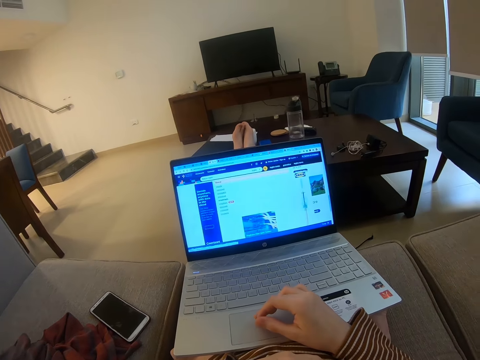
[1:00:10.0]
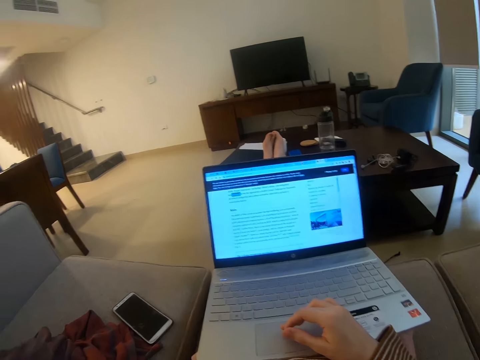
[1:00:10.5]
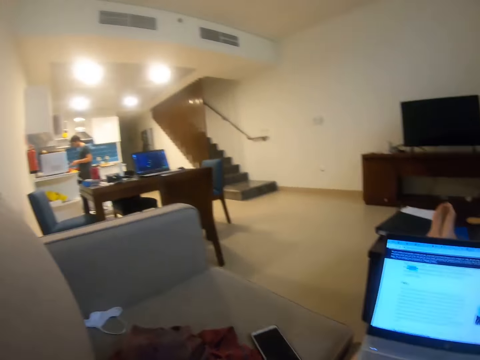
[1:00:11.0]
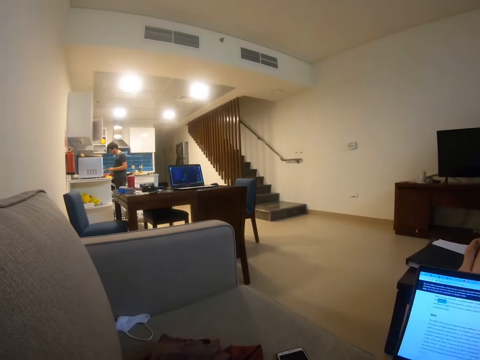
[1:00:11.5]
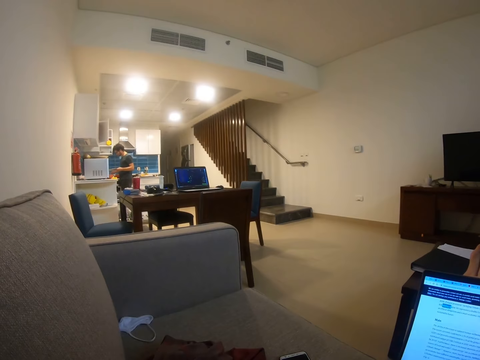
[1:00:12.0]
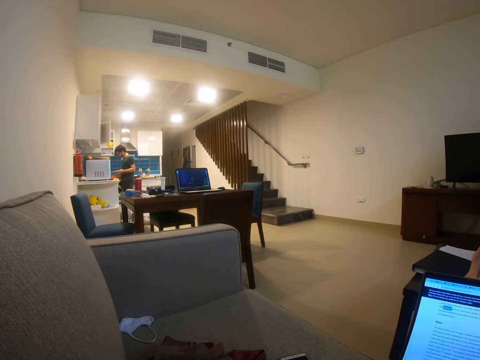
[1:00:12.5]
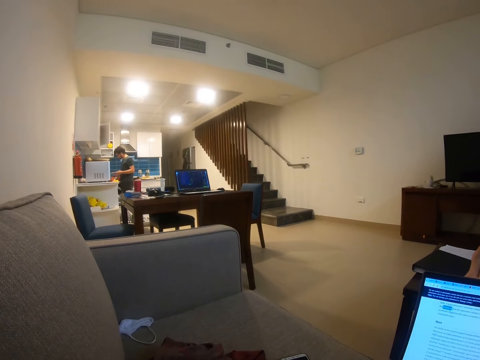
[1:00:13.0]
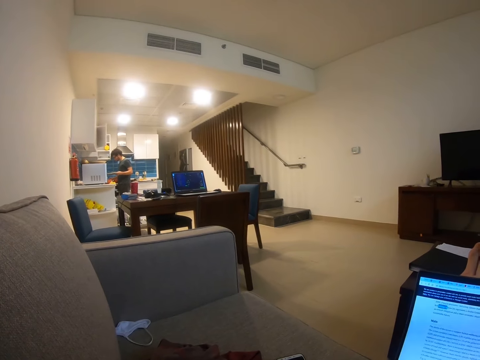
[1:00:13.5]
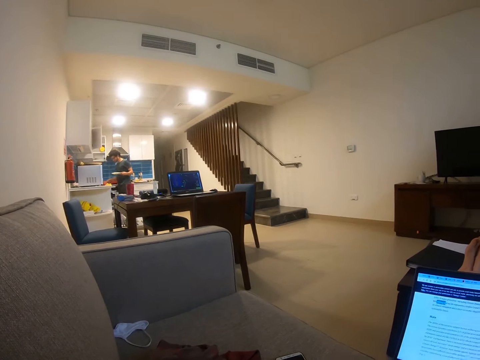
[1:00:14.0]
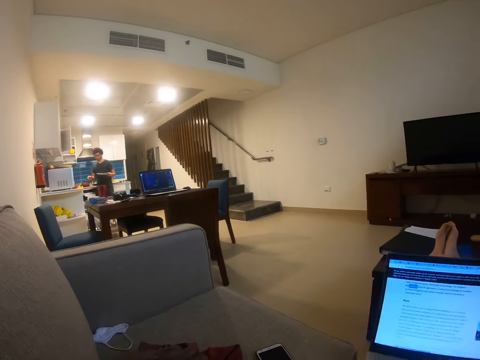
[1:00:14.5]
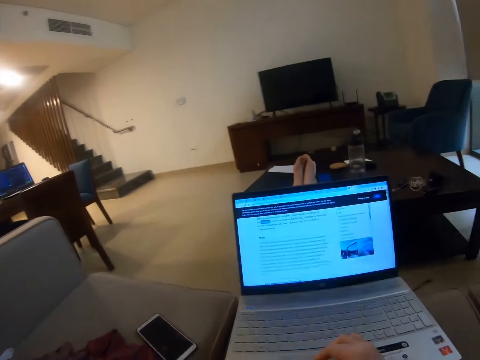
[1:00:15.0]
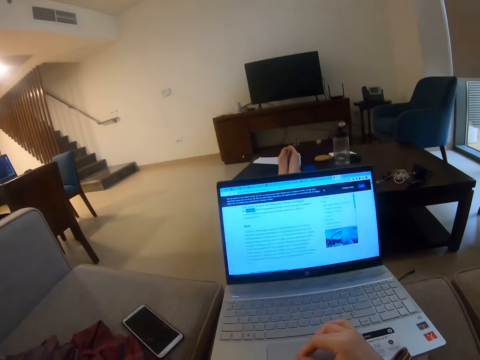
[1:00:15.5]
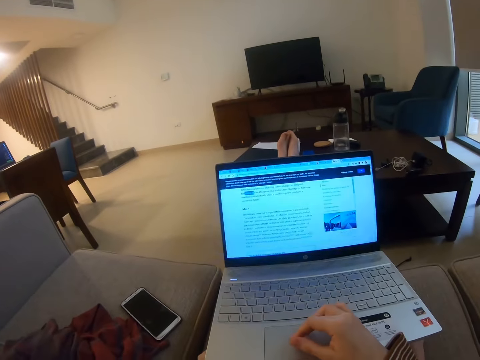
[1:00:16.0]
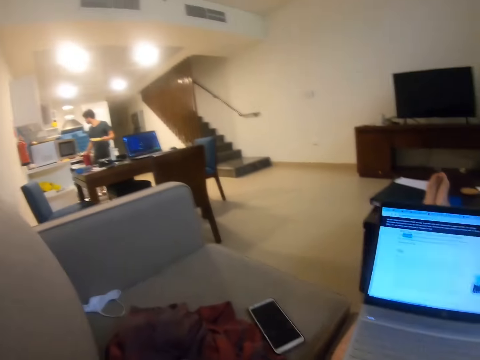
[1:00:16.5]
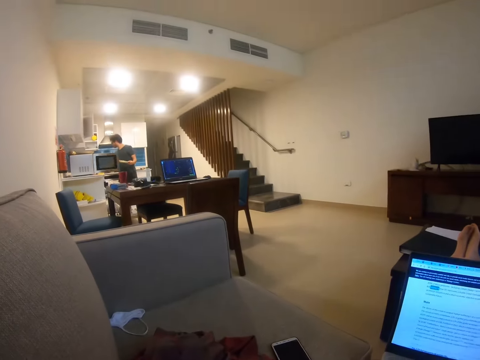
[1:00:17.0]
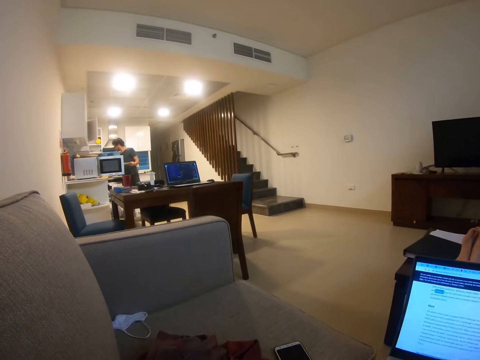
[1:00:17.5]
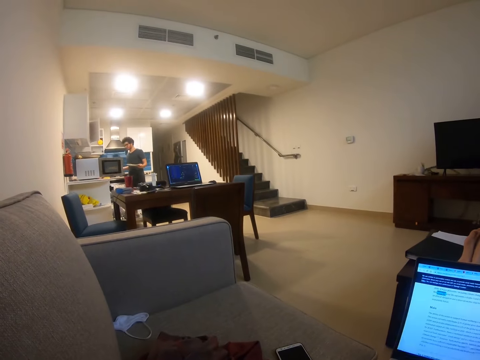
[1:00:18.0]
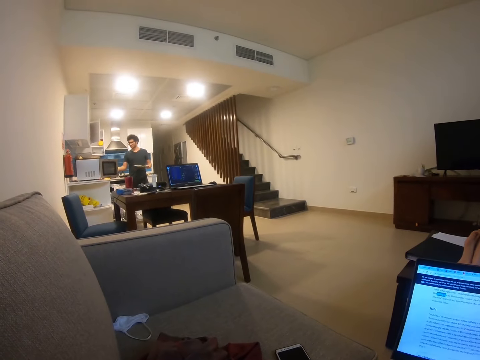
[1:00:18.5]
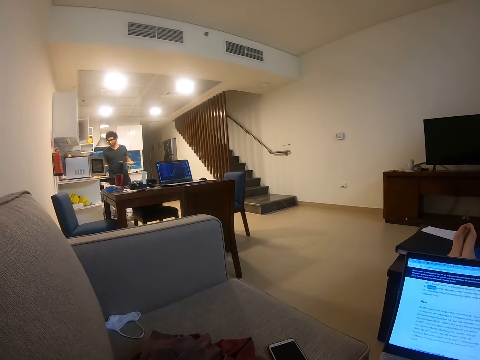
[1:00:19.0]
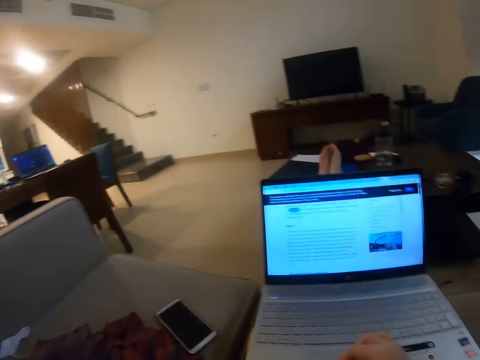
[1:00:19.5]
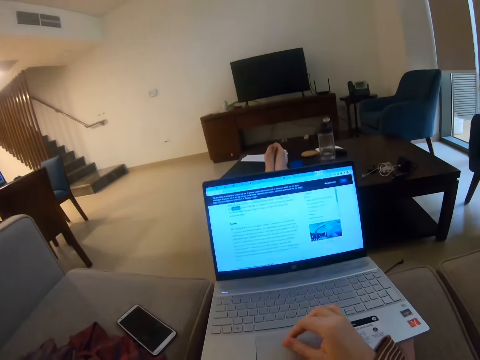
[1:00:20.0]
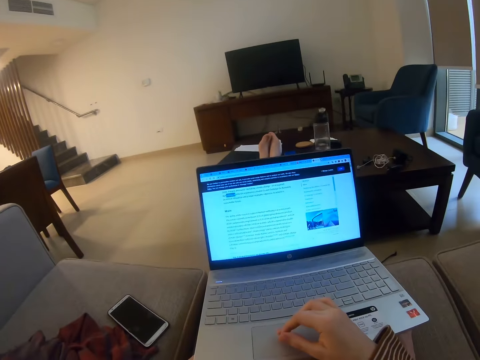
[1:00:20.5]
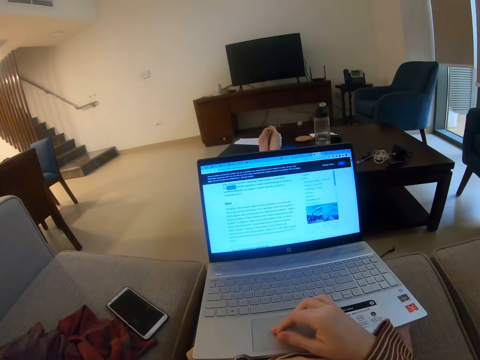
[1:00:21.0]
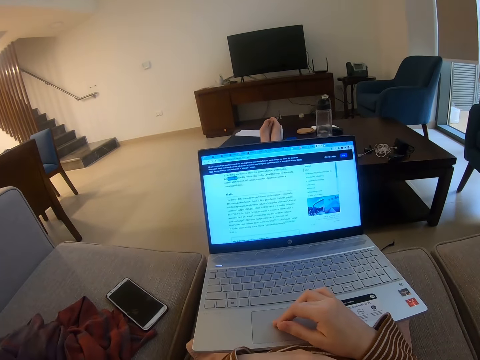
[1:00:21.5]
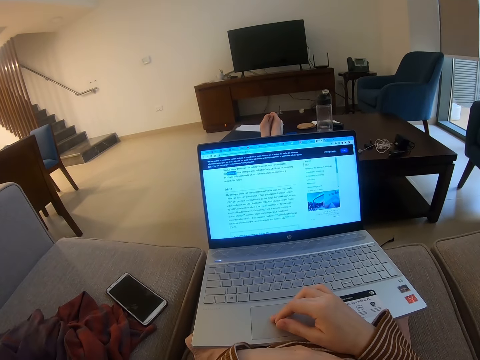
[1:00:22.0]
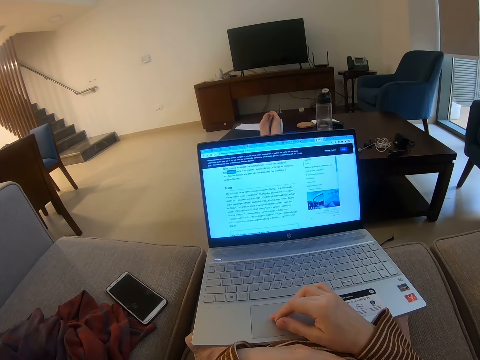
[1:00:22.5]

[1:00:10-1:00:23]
The camera wearer stares at a man. They operate the laptop. The man opens the microwave. The man holds the plate. The camera wearer operates the laptop. The man talks to the camera wearer.

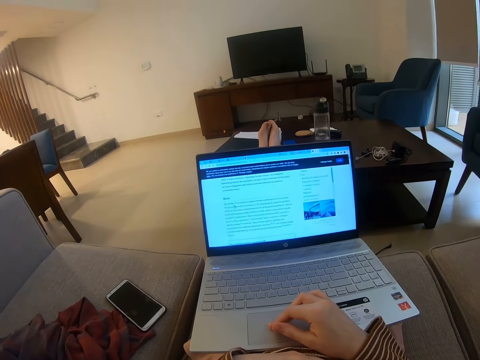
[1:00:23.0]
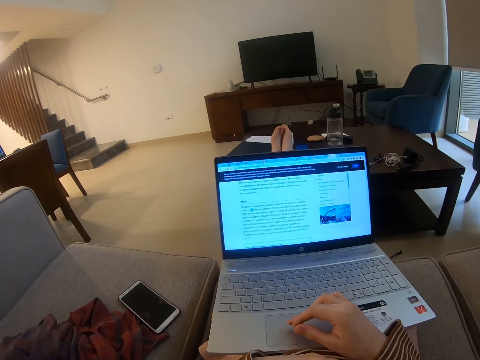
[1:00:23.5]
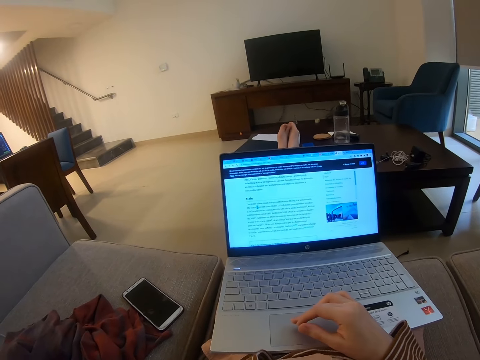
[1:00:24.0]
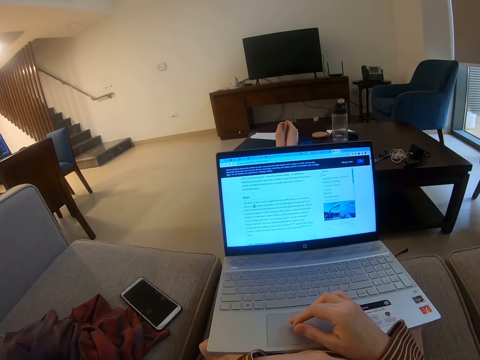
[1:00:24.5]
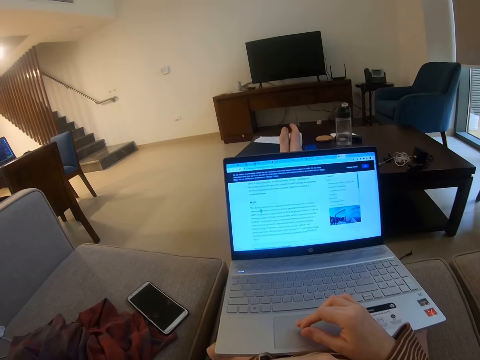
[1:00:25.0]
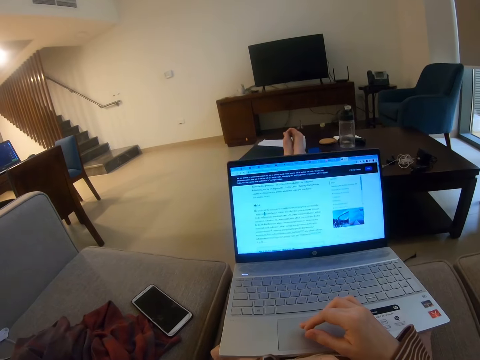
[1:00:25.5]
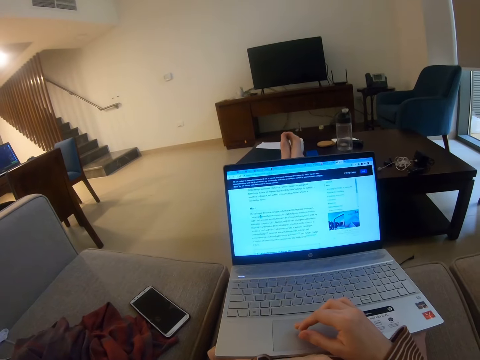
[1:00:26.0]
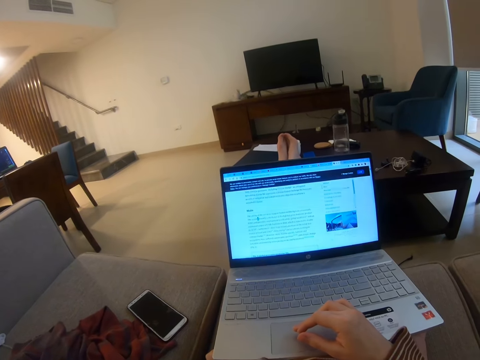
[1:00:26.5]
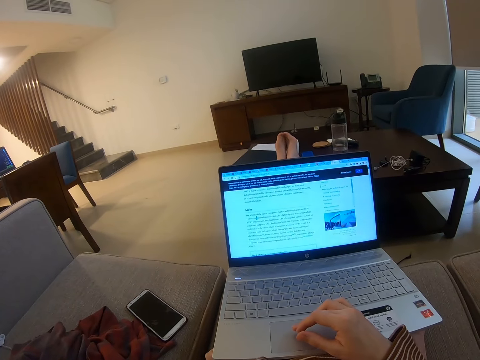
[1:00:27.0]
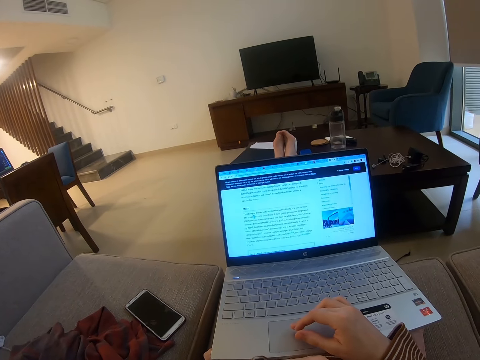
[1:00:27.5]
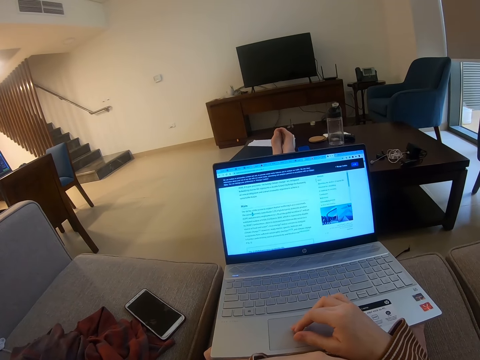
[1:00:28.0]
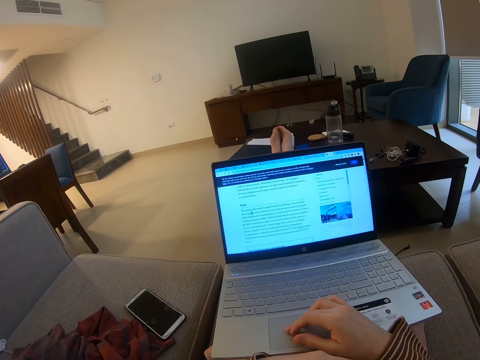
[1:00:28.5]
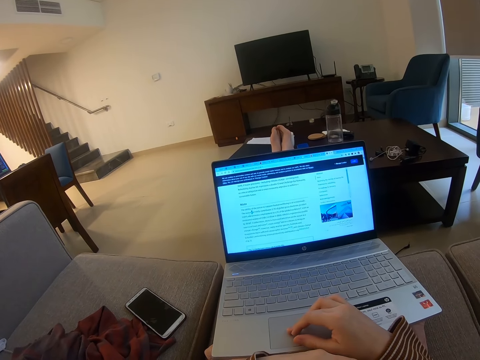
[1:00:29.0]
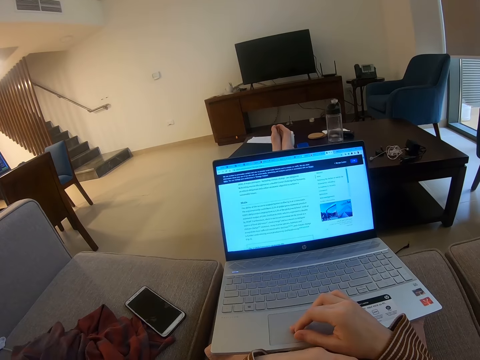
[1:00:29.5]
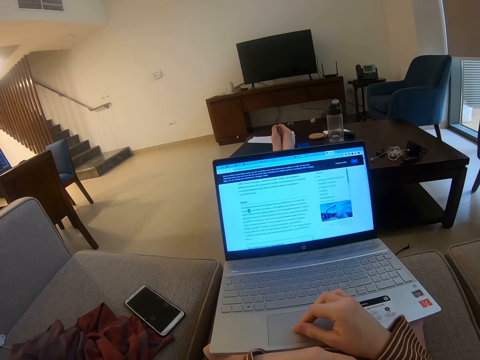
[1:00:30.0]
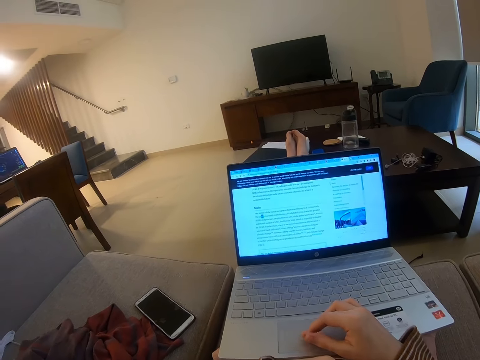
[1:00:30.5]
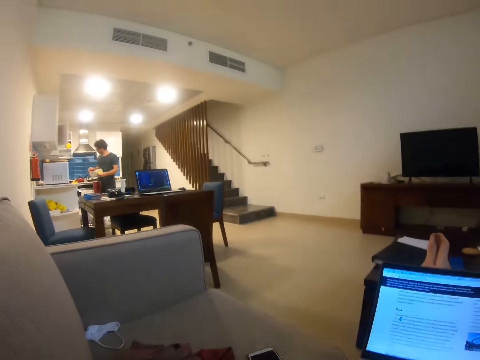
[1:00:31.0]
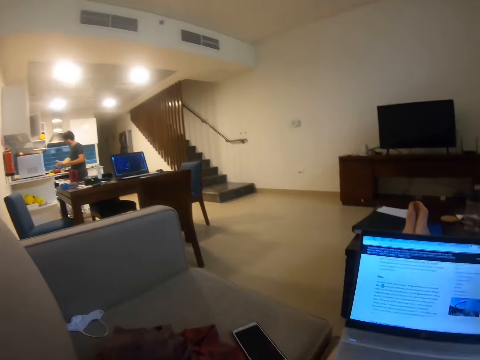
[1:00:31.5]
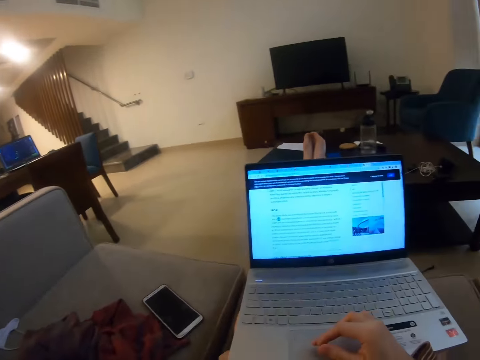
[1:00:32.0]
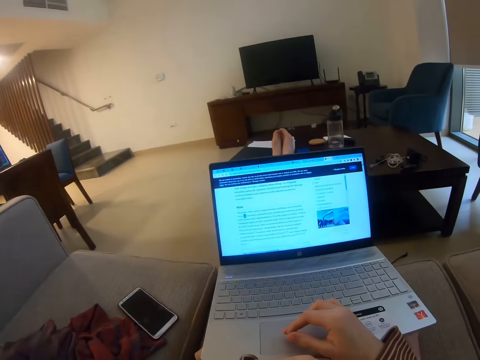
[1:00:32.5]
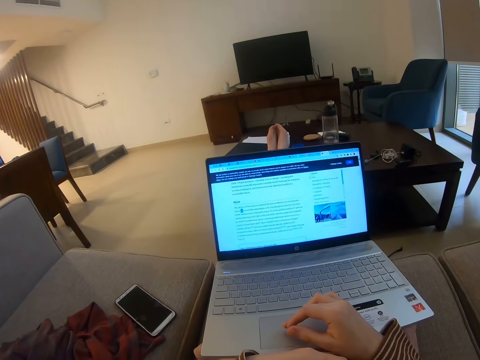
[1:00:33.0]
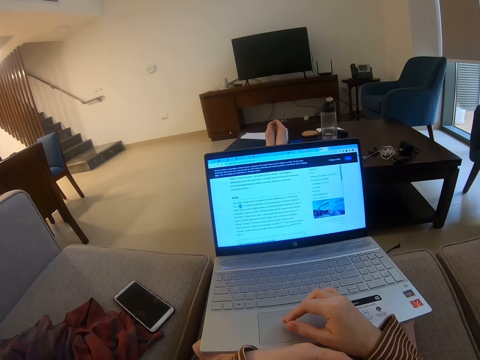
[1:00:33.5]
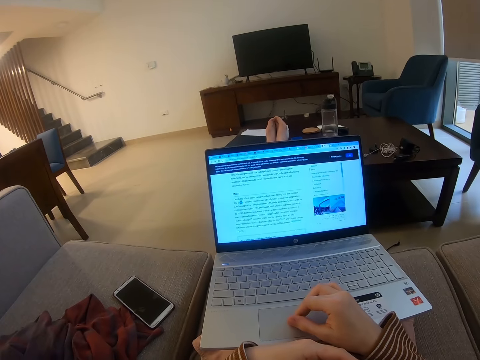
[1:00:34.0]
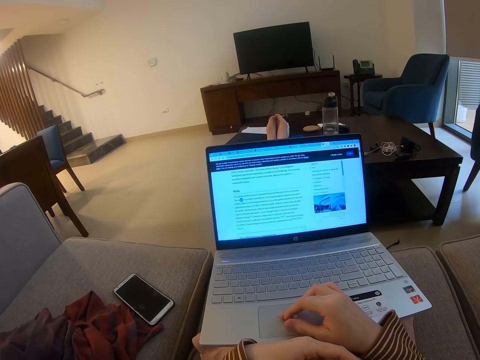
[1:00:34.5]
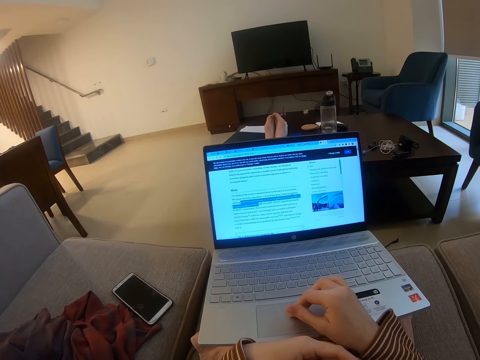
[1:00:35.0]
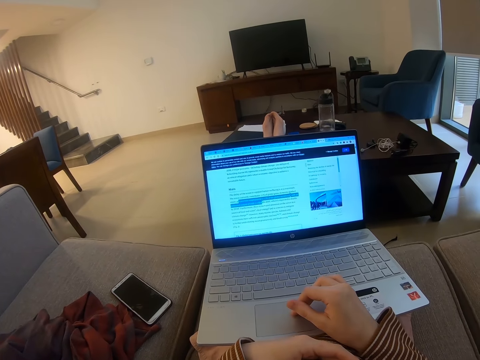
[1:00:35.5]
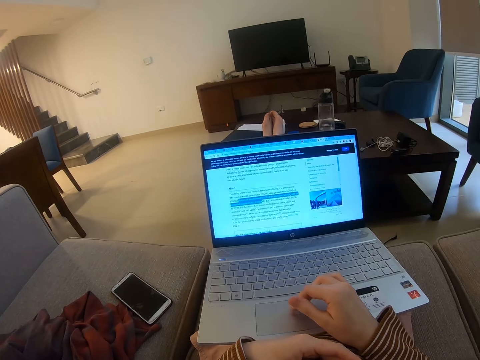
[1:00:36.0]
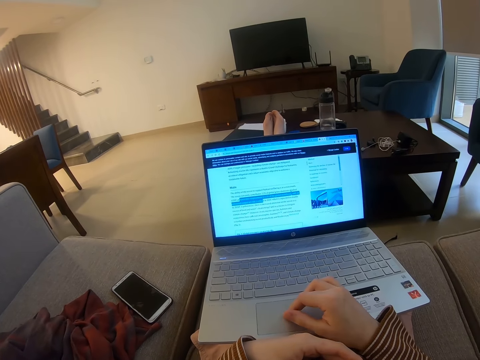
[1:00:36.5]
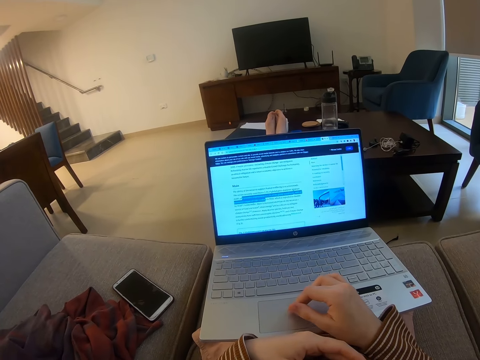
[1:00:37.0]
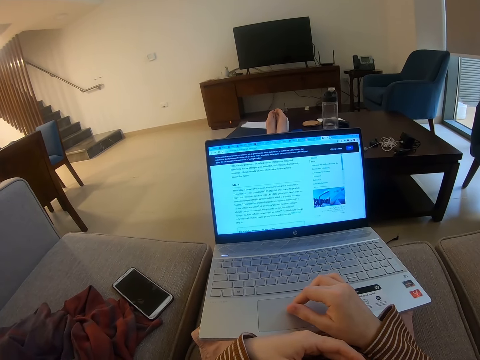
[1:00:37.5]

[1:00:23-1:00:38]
The camera wearer talks to a man. They operate the laptop. They look at the man. They operate the laptop.
